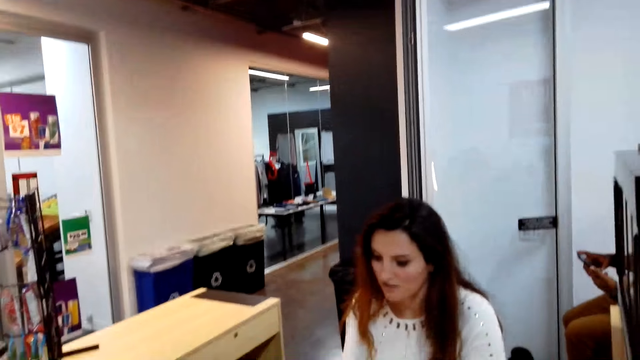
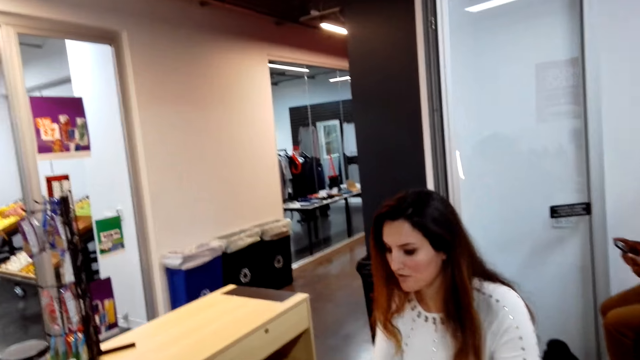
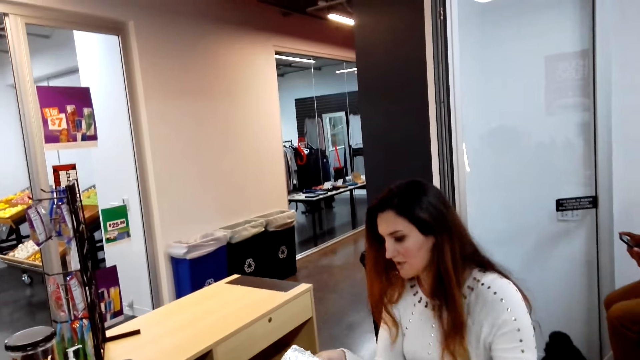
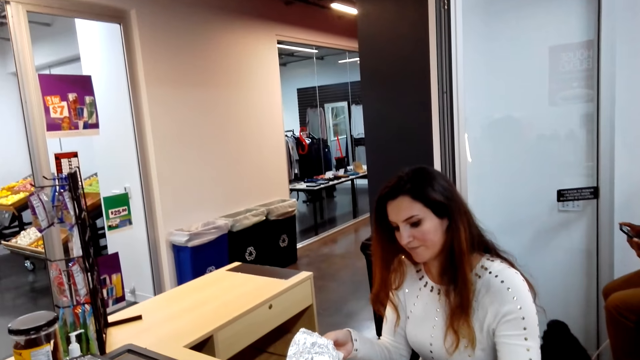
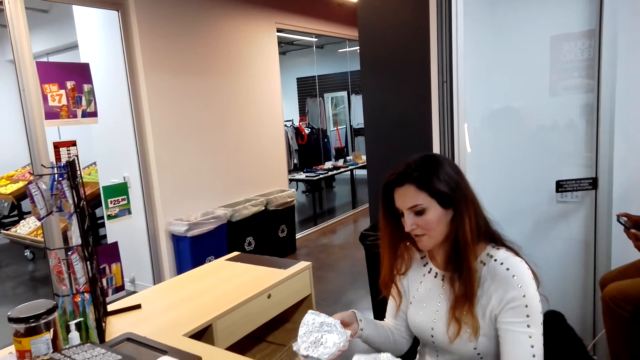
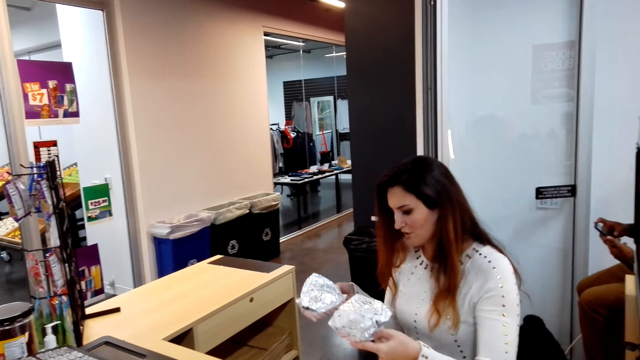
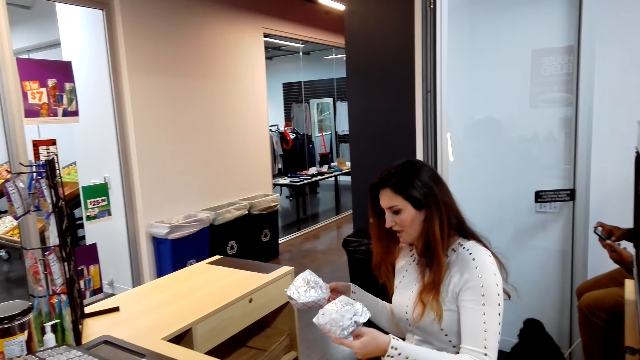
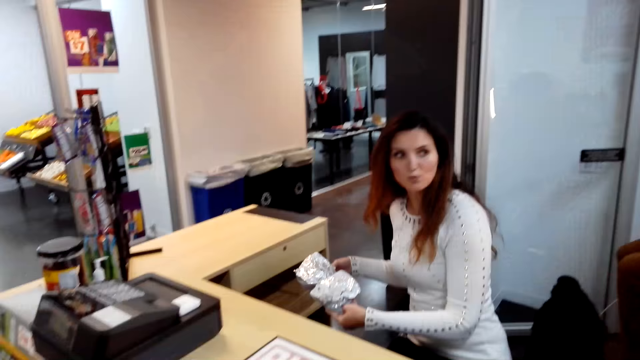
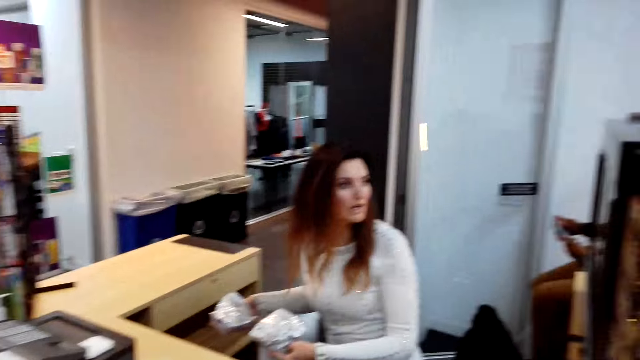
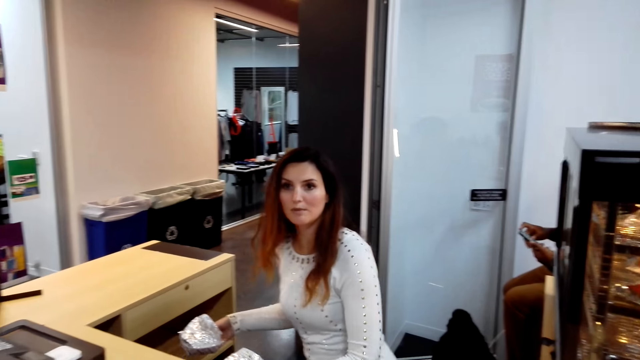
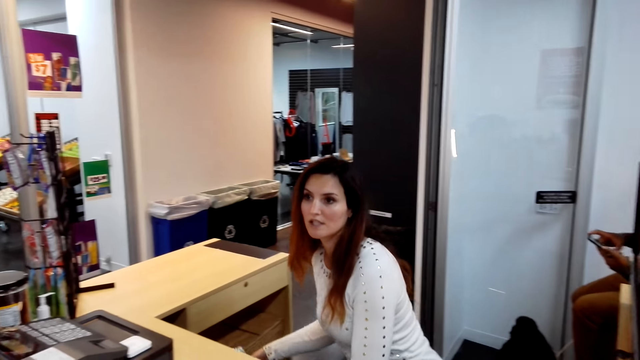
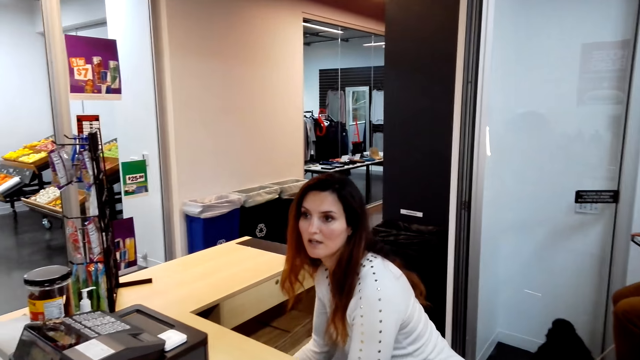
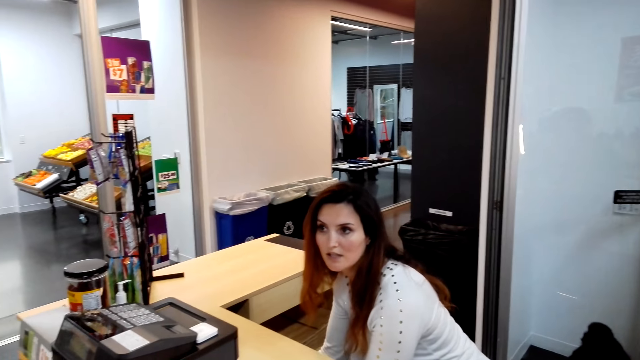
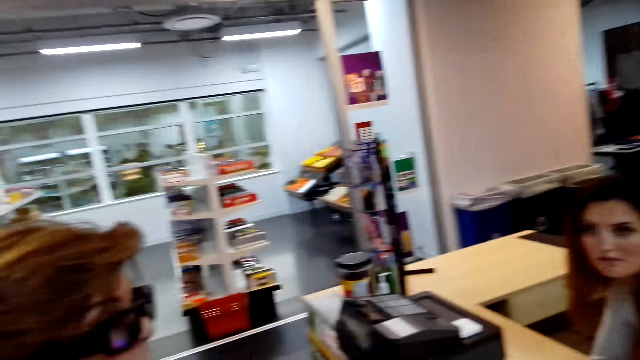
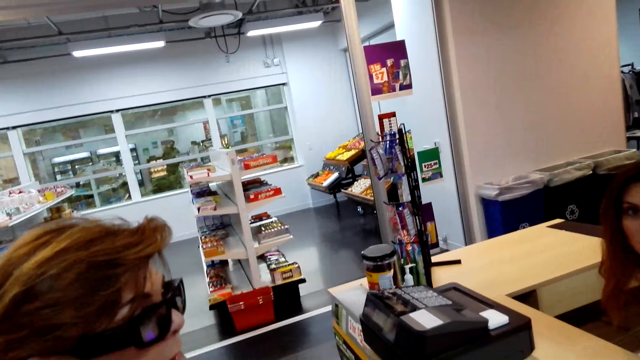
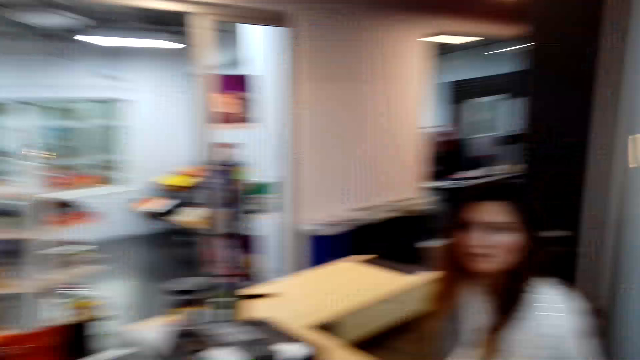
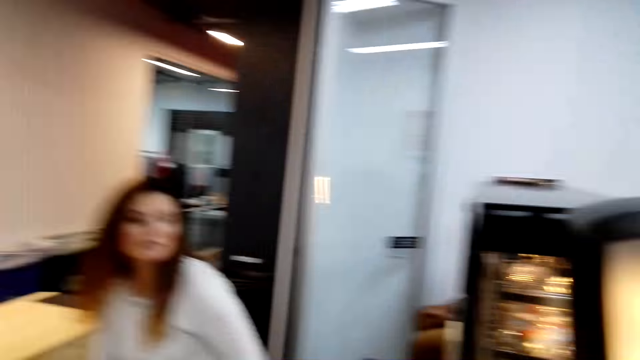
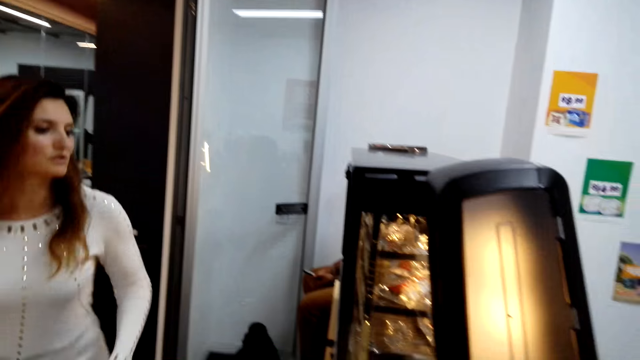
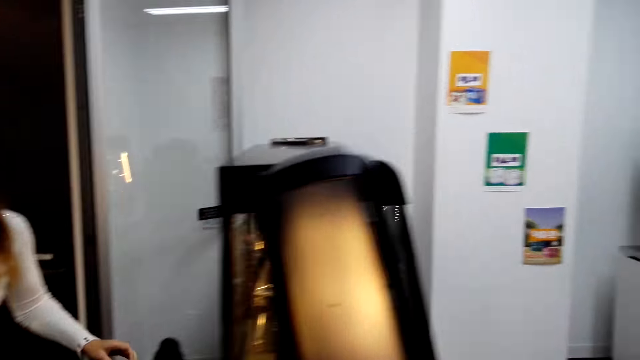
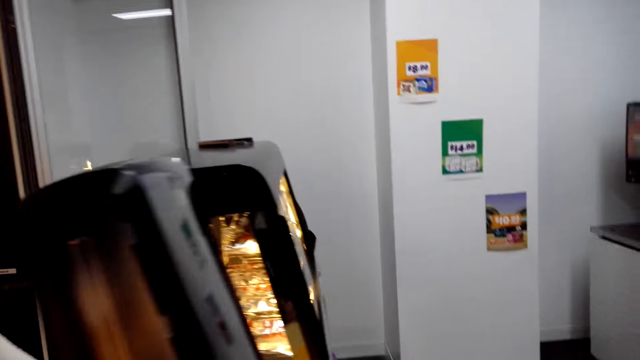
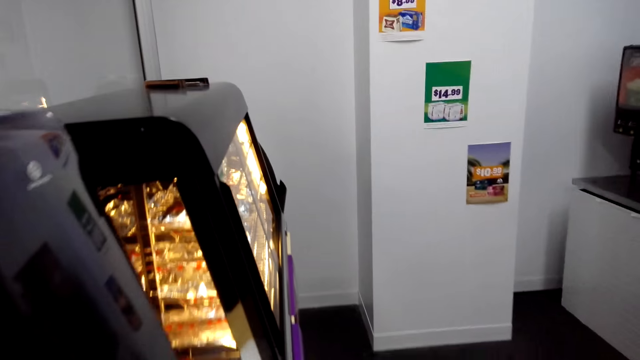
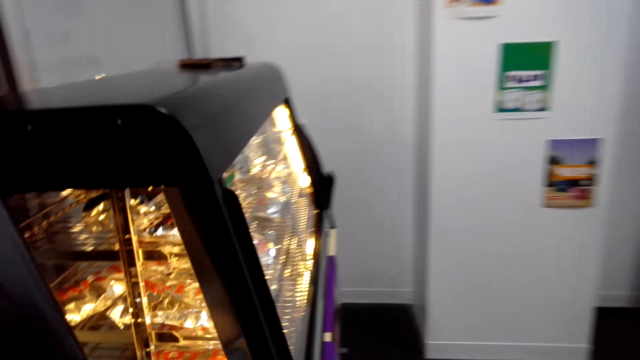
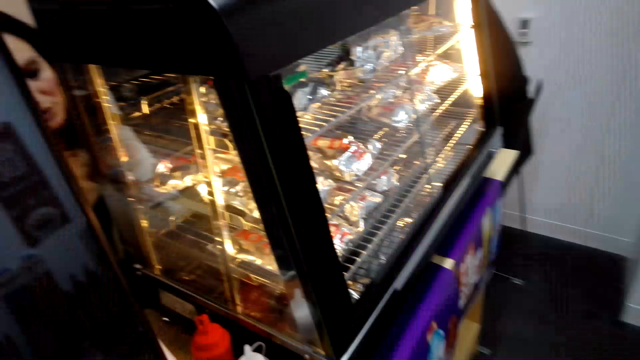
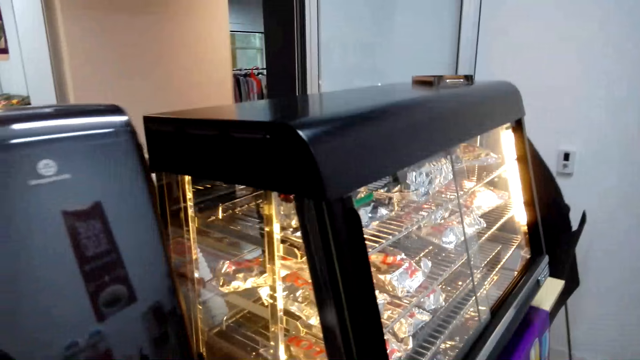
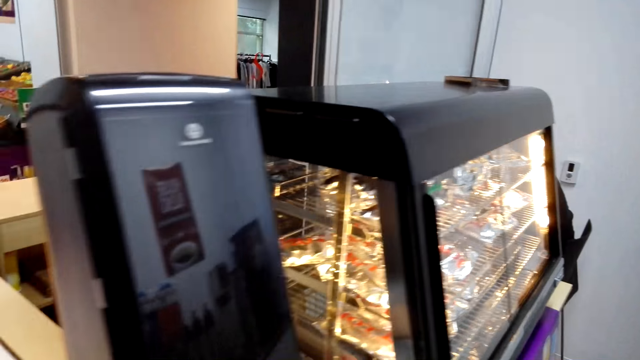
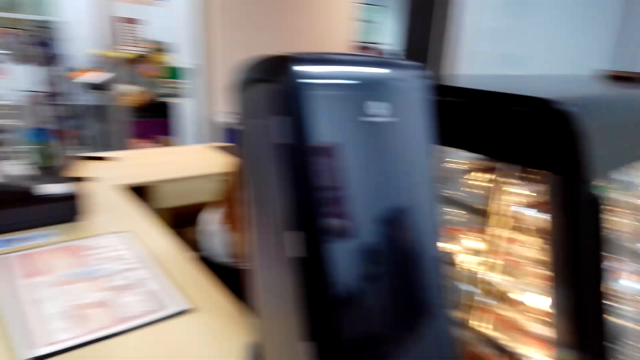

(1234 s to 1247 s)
The camera wearer looks around. A cashier holds something. A woman picks the snacks. The cashier talks with the camera wearer and a lady. The woman puts the snacks on the shelf. The camera wearer looks around. They walk in the supermarket.

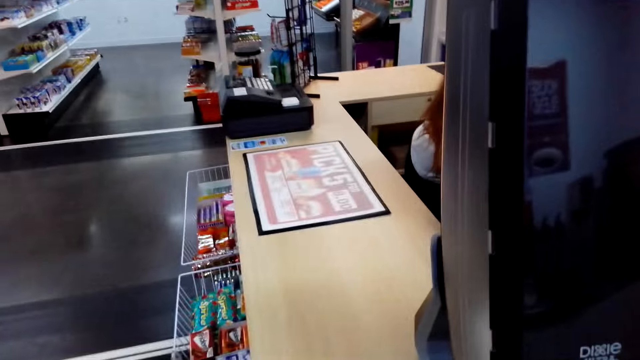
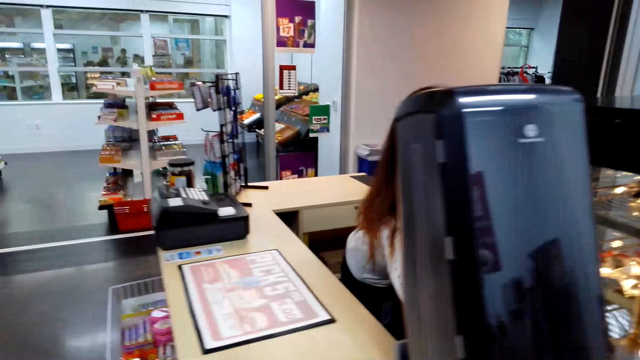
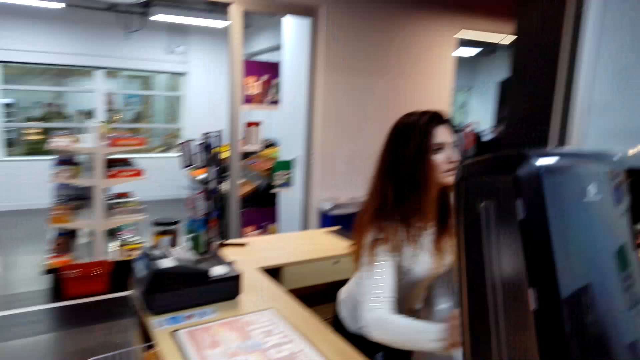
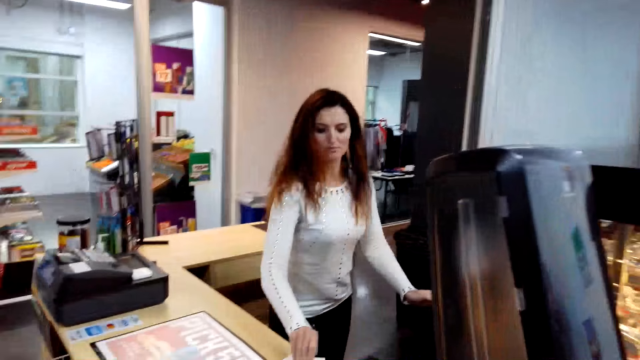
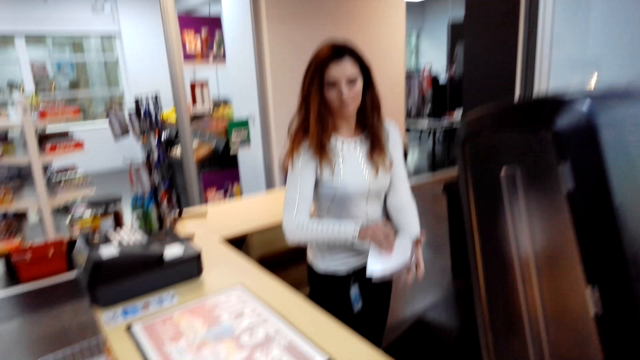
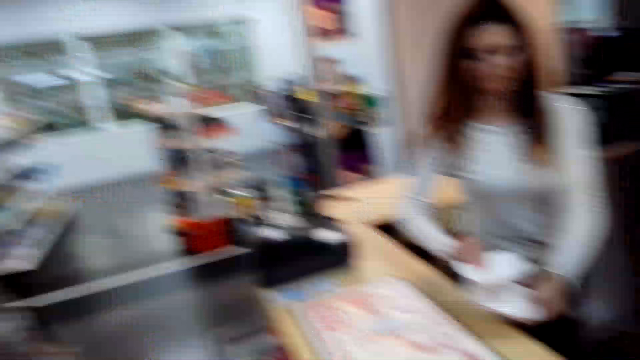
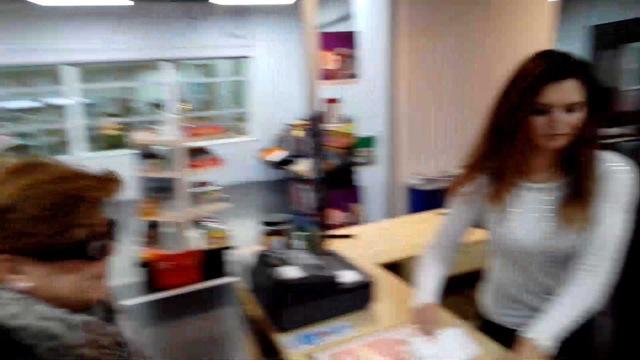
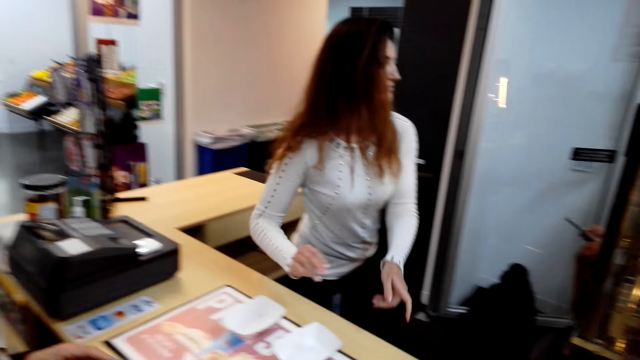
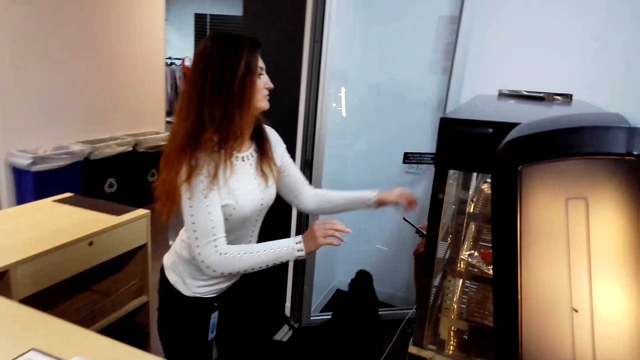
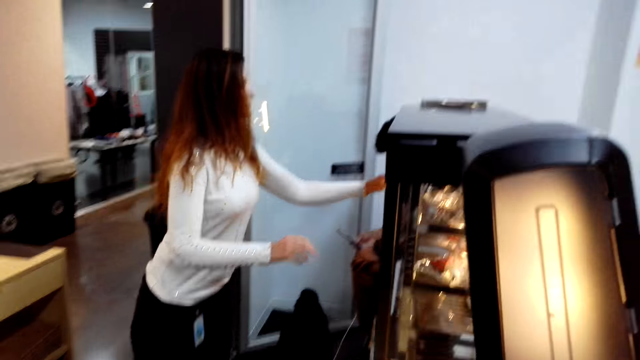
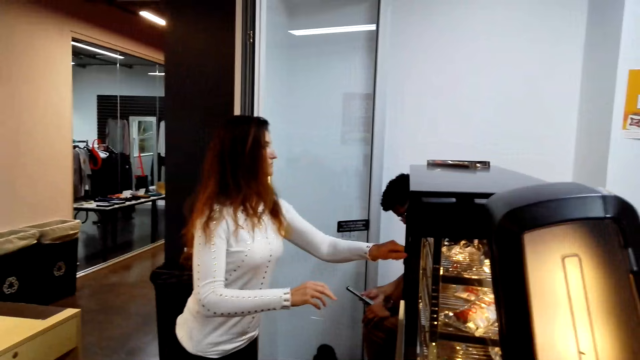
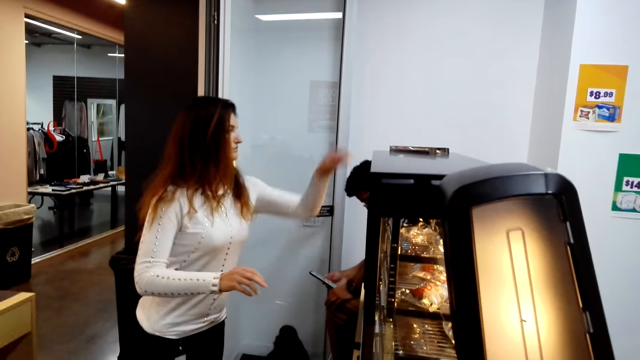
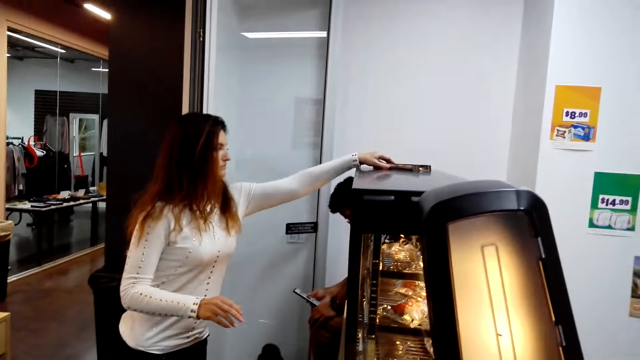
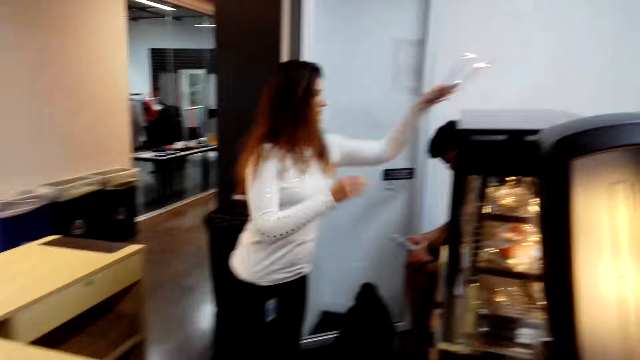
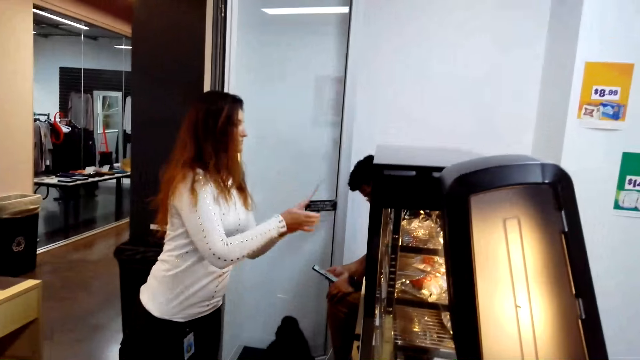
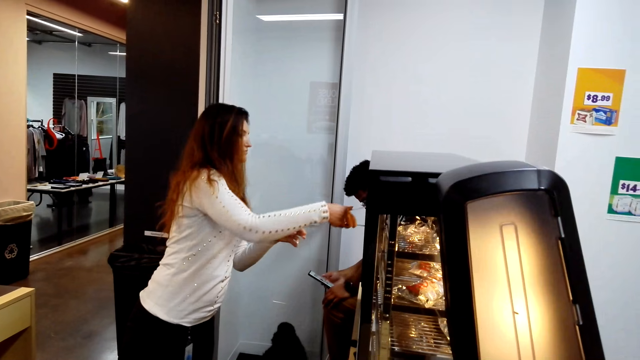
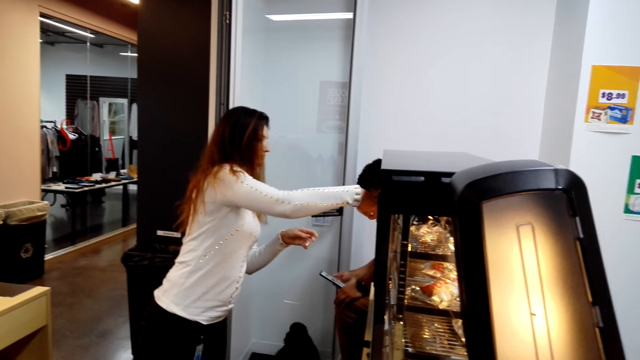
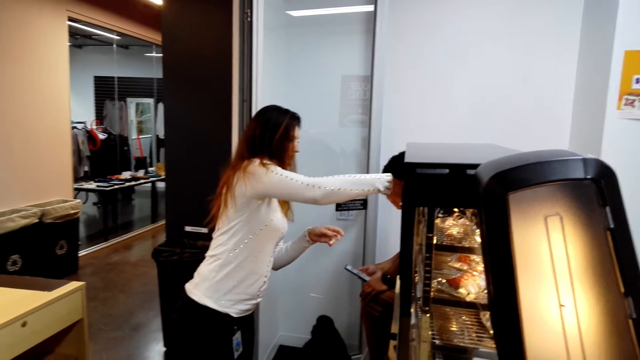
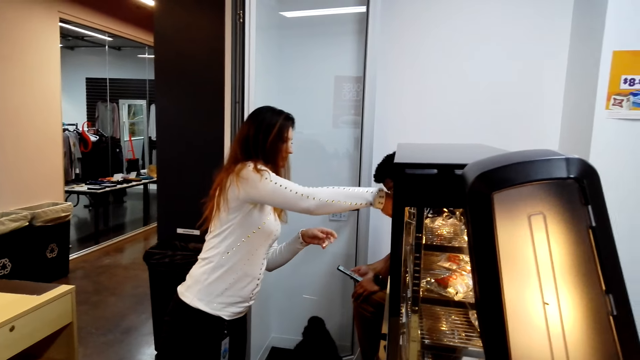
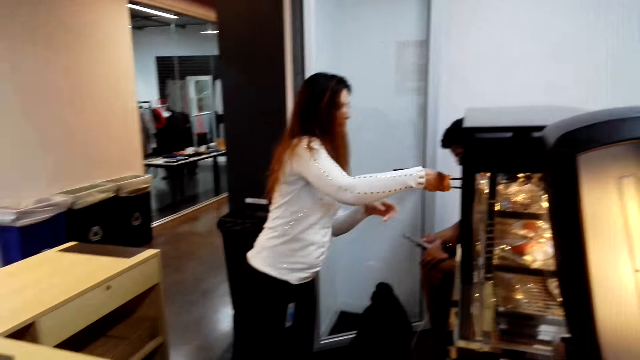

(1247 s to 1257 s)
The camera wearer looks around. A cashier picks up paper plates. The cashier puts the plastic containers or paper plates on the counter. The camera wearer opens the display counter. The cashier picks up a tong. The cashier picks a snack.
